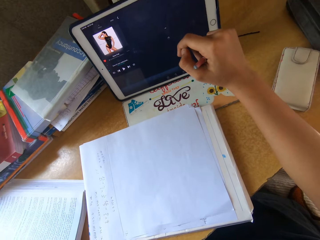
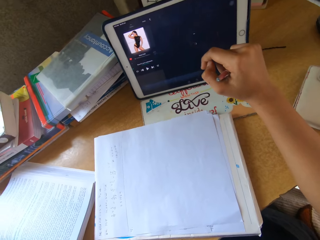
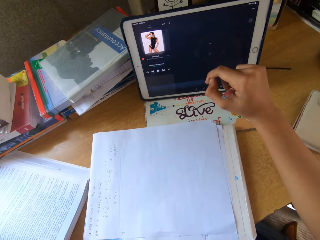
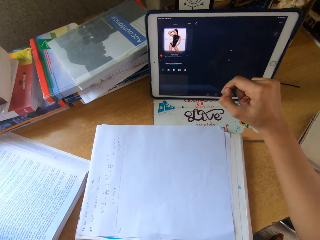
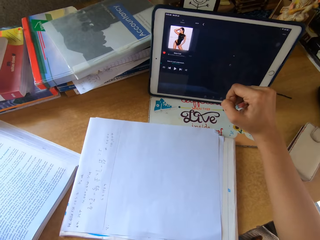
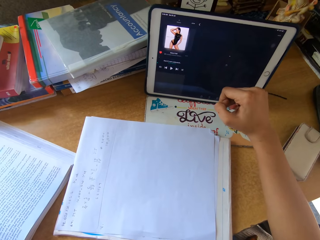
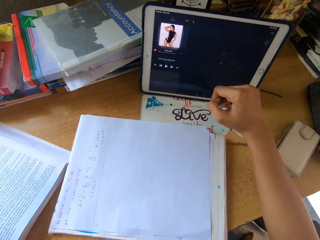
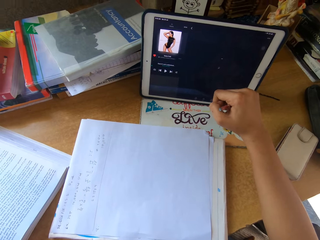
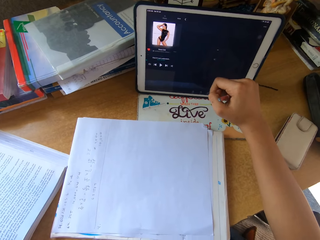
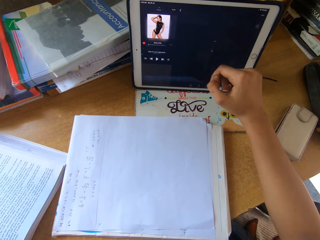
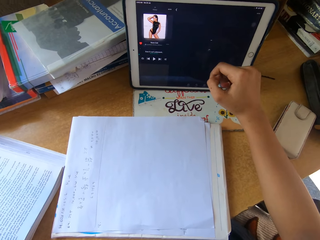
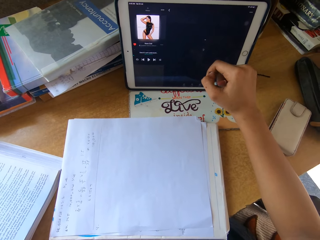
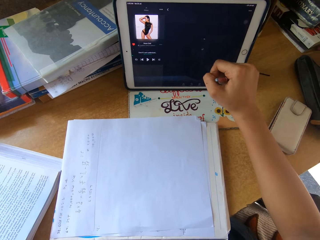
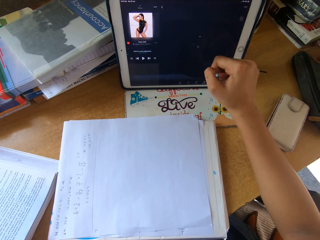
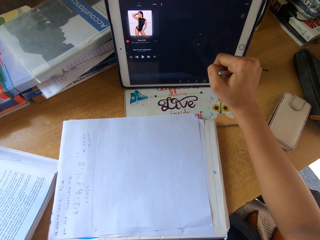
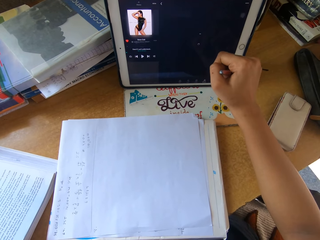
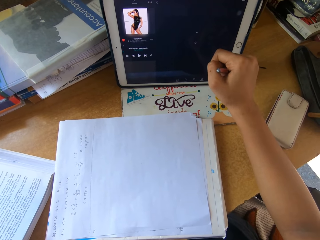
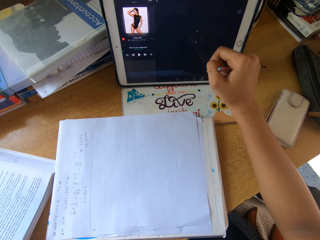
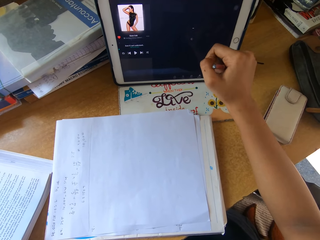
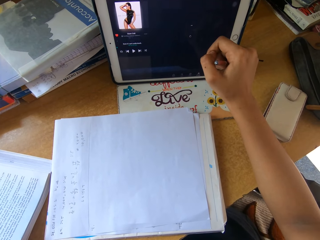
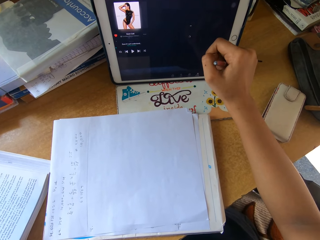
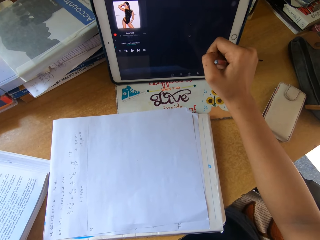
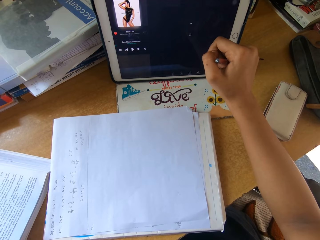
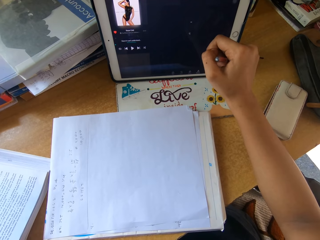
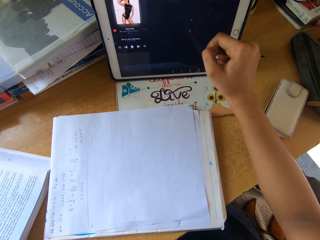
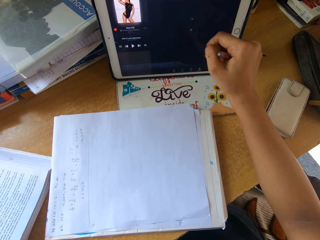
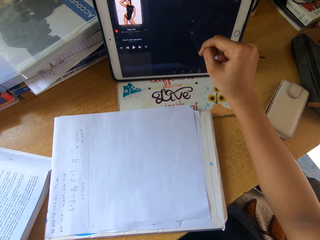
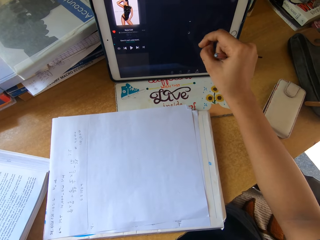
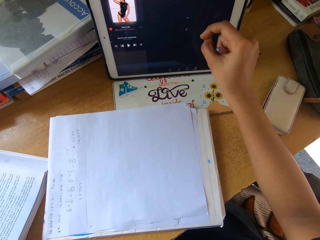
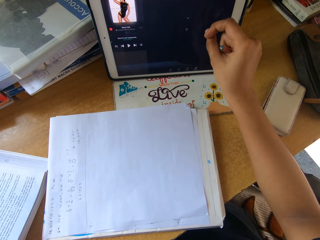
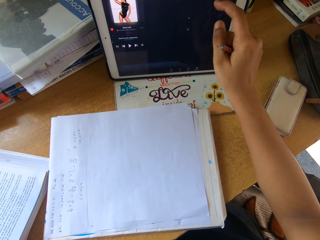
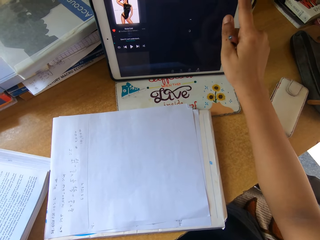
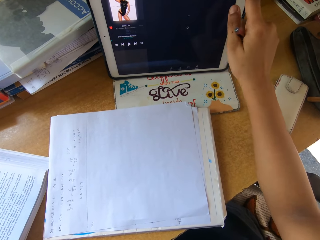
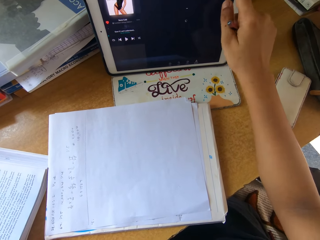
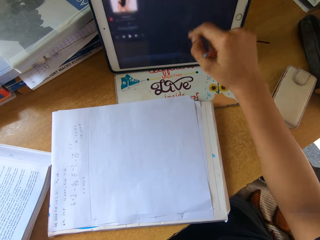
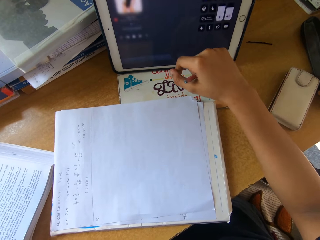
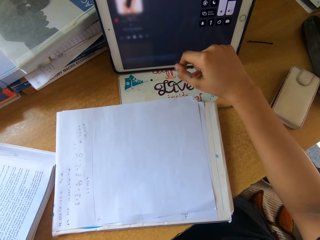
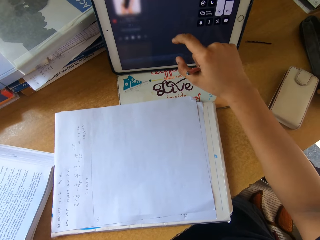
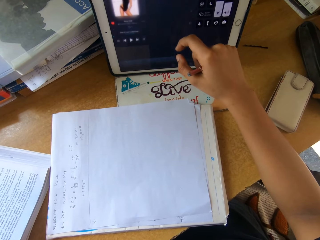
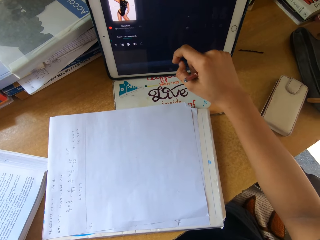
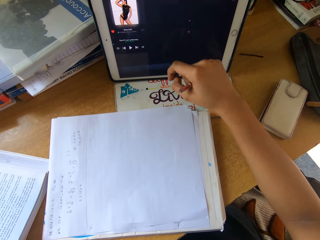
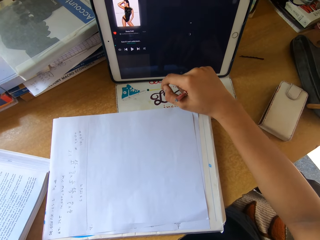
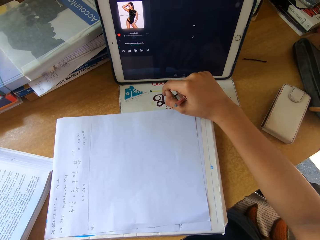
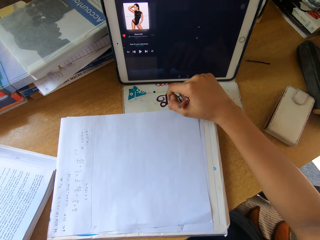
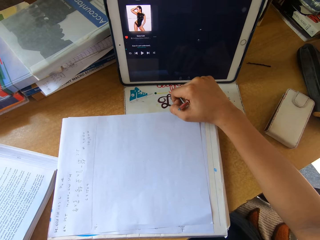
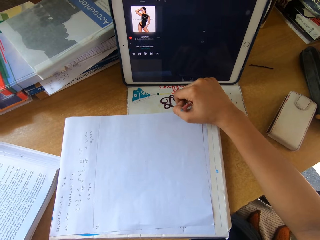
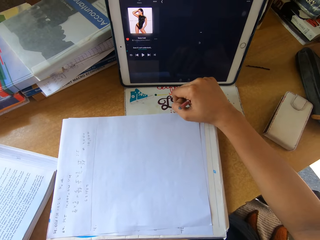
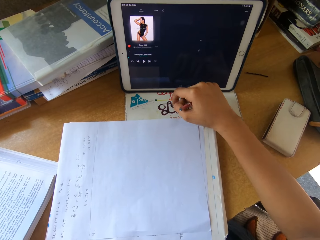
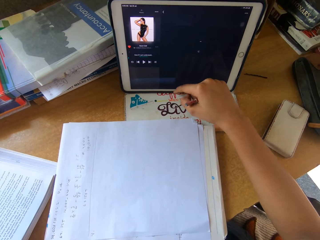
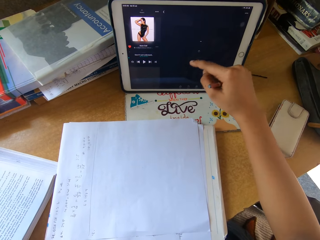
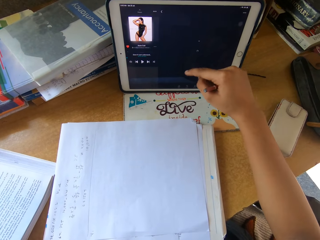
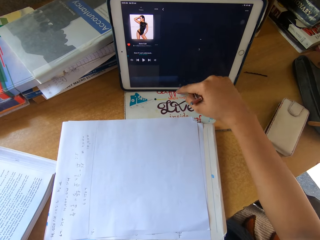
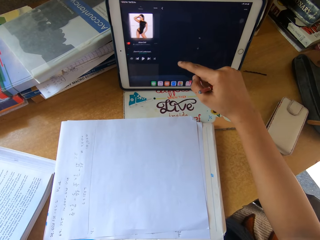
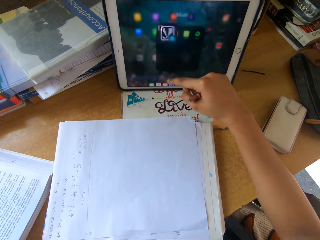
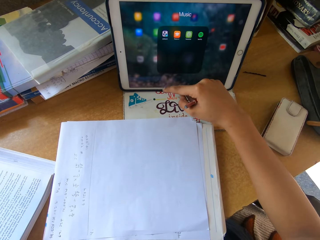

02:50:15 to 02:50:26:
The camera wearer touches a tablet.

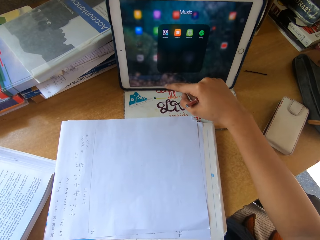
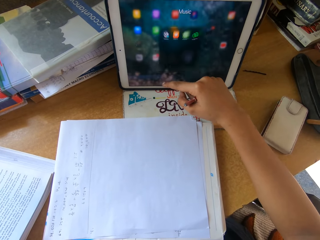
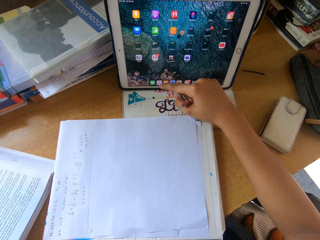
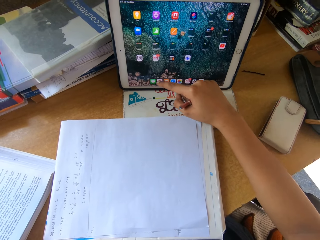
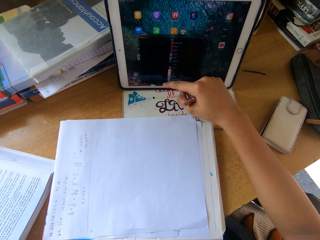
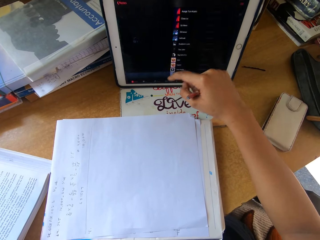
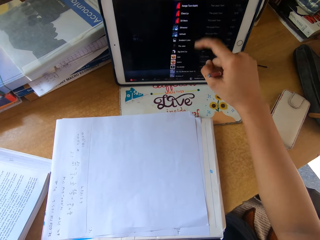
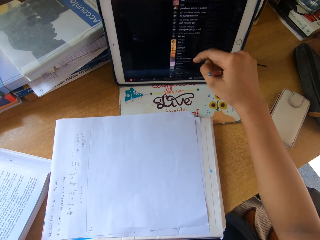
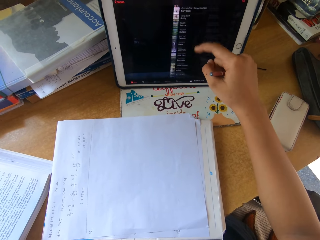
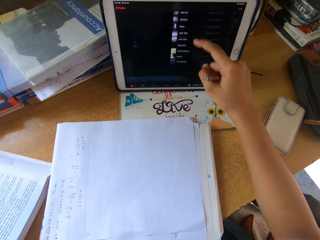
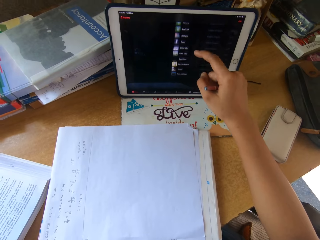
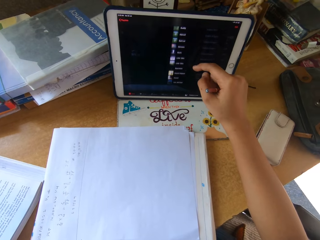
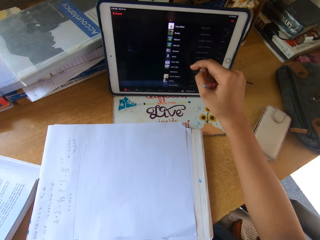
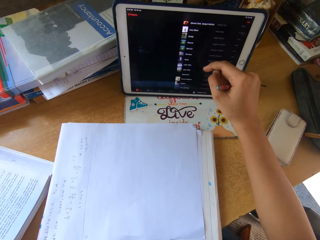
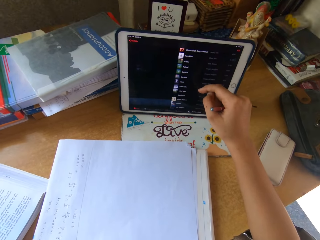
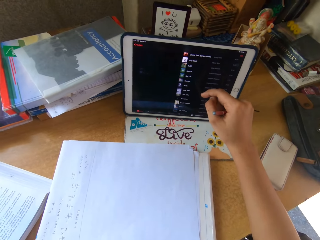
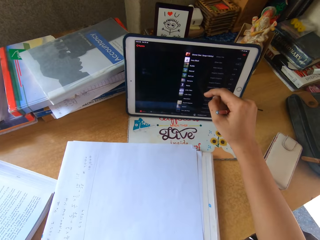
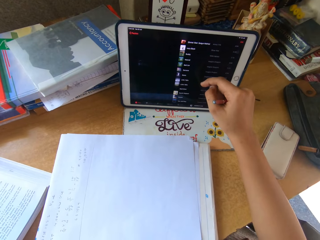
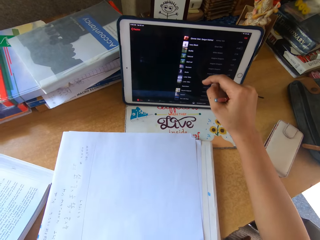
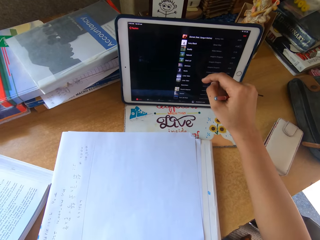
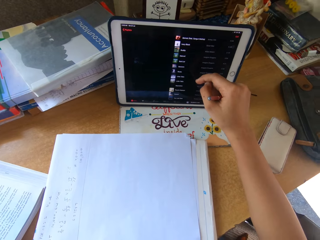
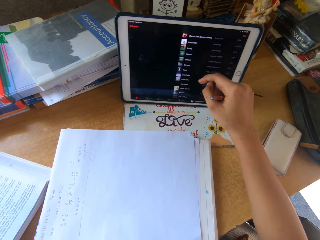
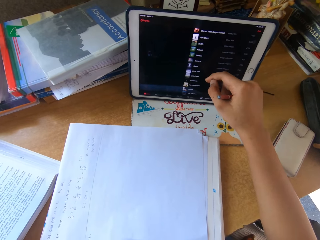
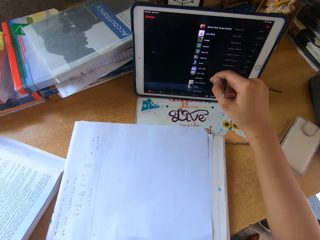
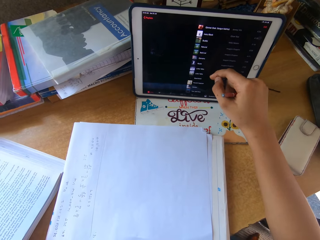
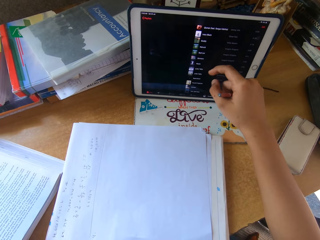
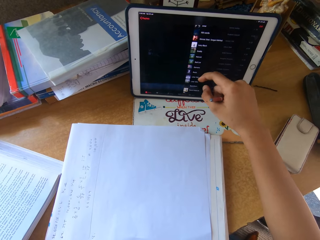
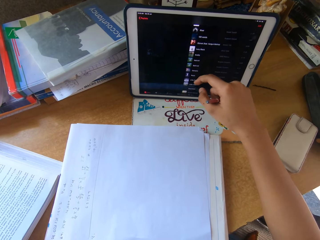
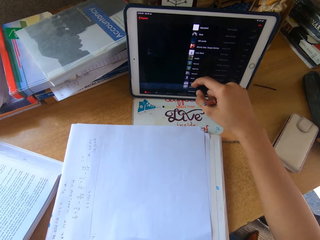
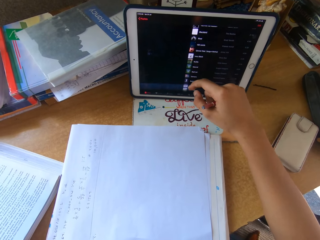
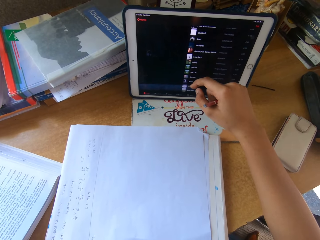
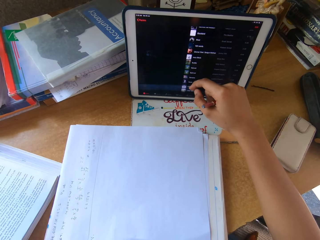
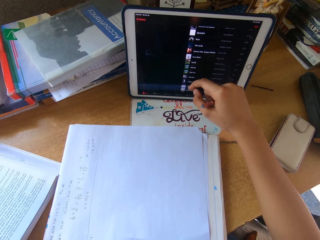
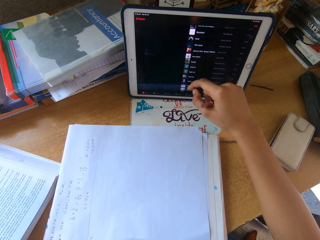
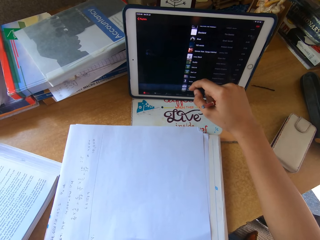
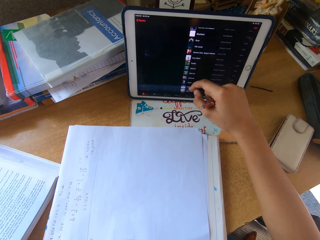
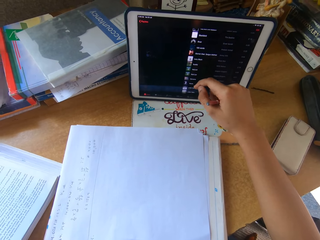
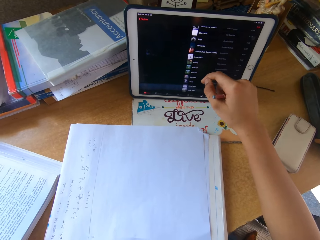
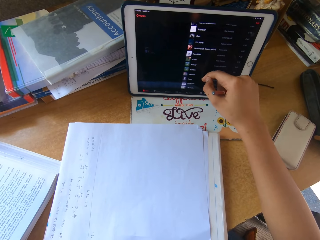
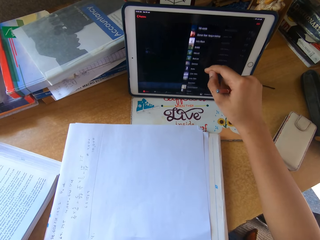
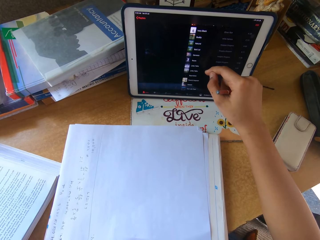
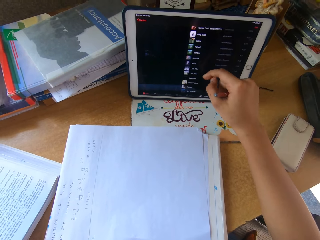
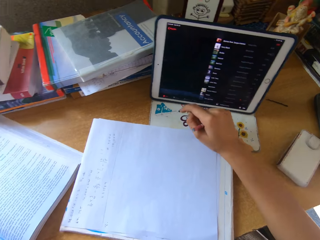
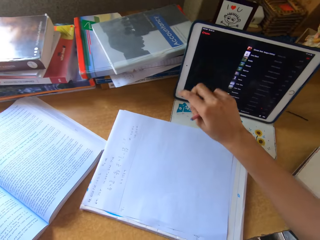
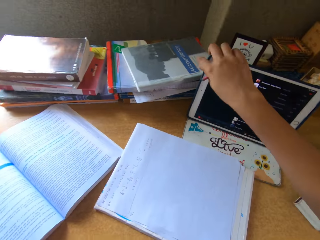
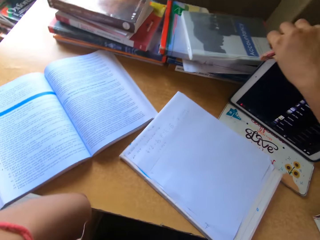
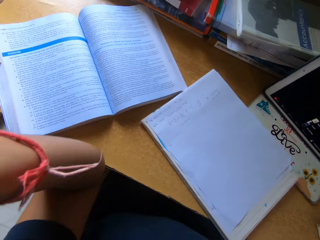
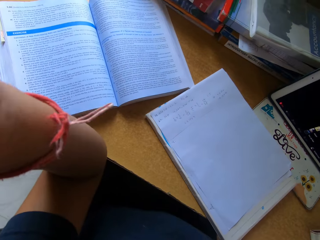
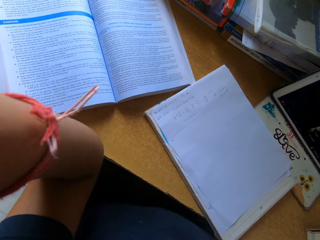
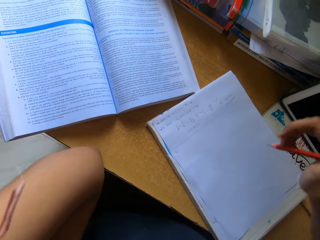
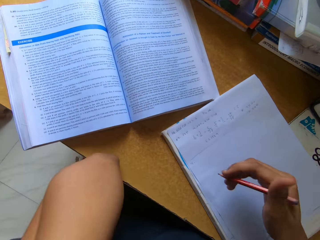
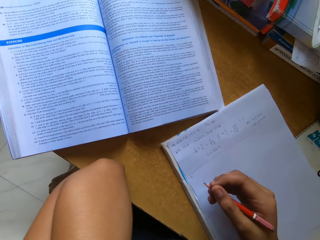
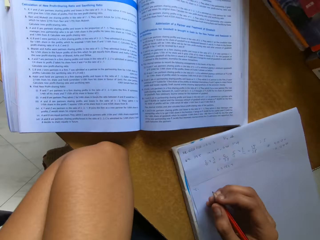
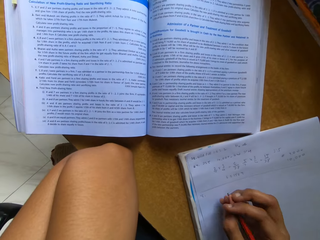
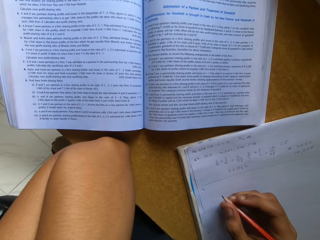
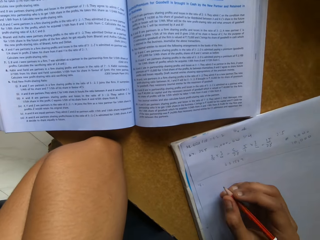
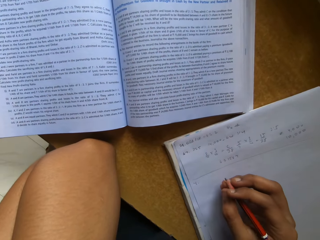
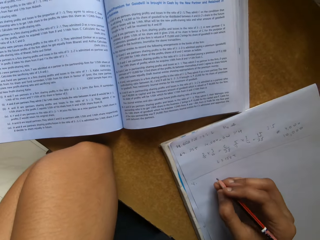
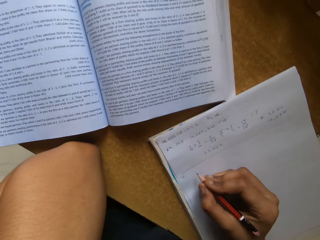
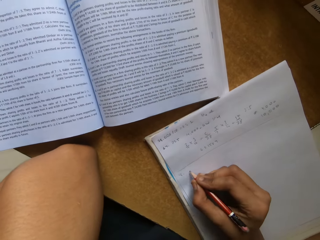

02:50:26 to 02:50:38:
The camera wearer touches a tablet. They scroll the tablet. They scroll the tablet again. They lock the tablet.
